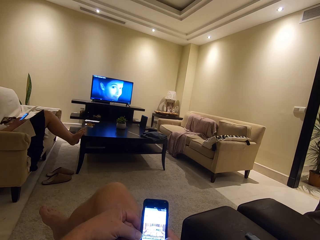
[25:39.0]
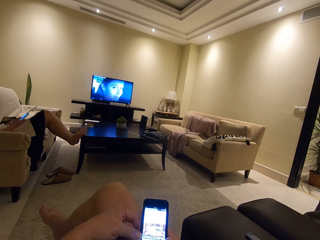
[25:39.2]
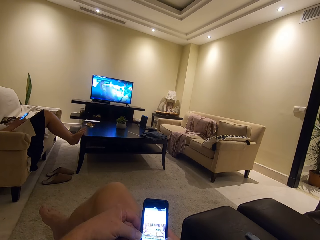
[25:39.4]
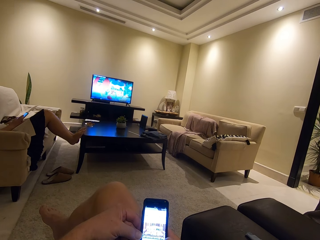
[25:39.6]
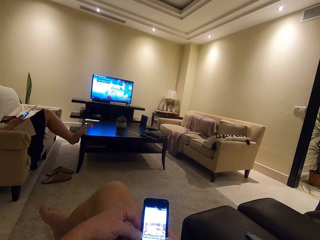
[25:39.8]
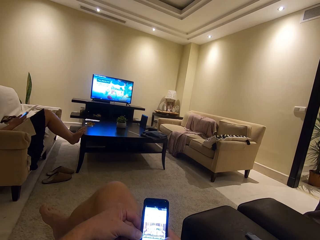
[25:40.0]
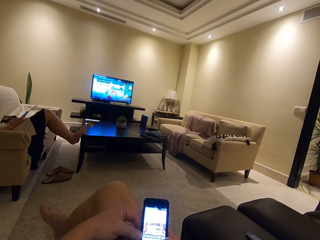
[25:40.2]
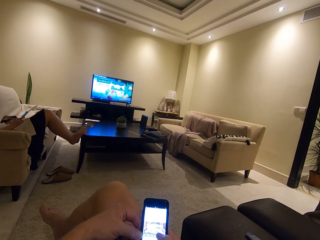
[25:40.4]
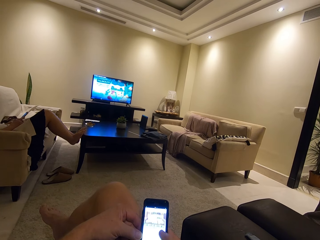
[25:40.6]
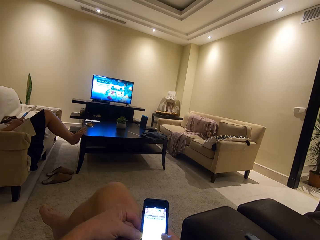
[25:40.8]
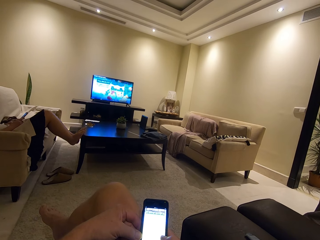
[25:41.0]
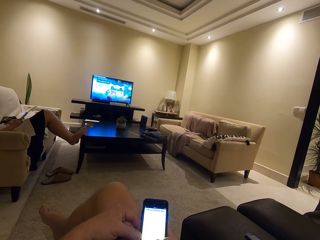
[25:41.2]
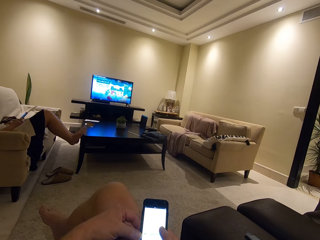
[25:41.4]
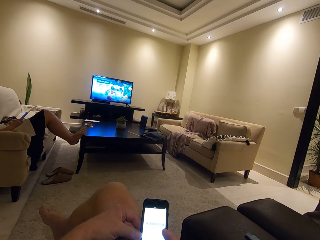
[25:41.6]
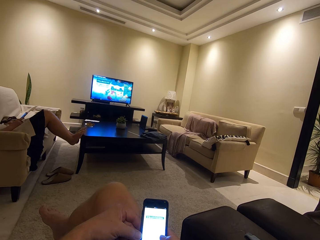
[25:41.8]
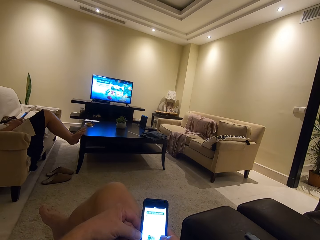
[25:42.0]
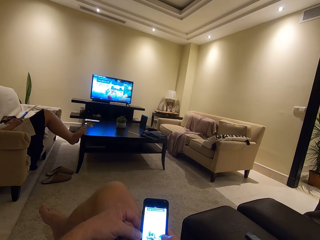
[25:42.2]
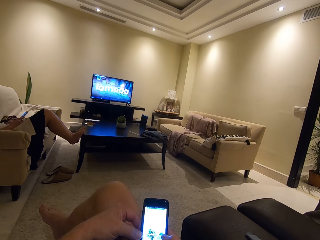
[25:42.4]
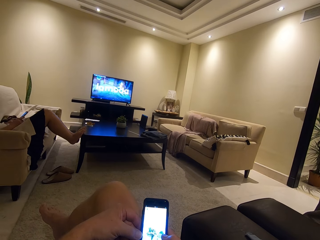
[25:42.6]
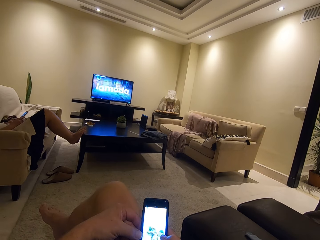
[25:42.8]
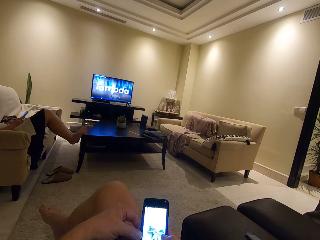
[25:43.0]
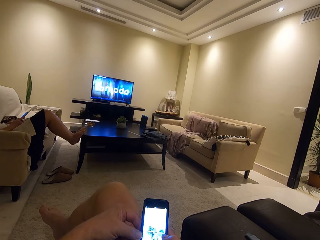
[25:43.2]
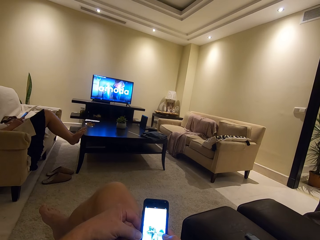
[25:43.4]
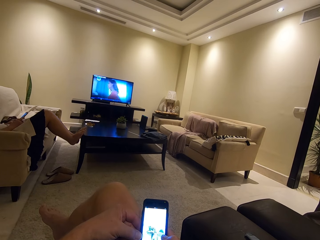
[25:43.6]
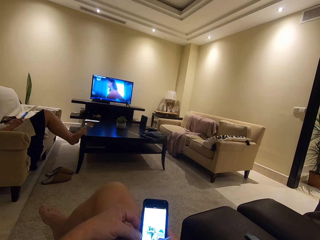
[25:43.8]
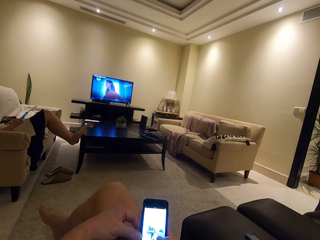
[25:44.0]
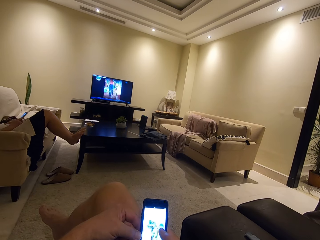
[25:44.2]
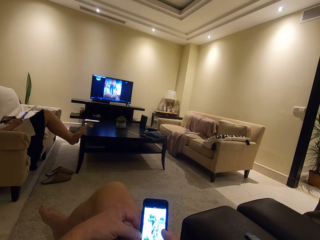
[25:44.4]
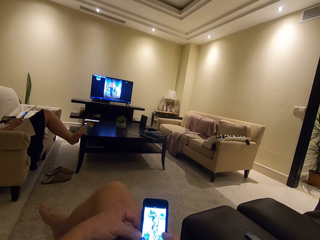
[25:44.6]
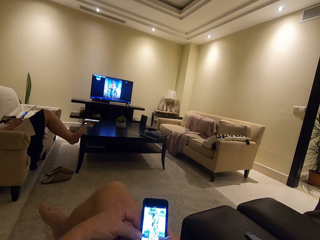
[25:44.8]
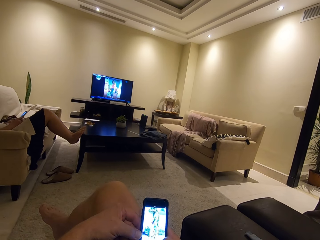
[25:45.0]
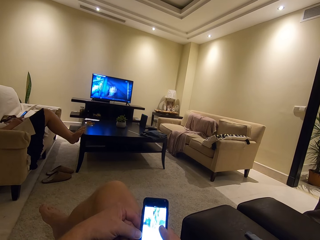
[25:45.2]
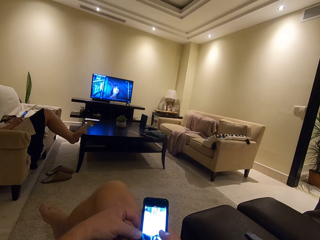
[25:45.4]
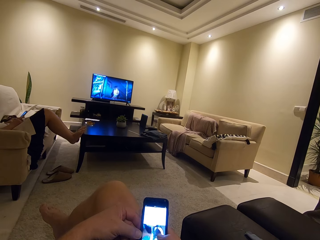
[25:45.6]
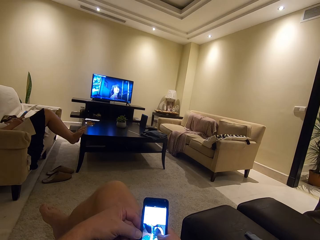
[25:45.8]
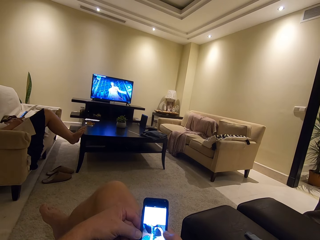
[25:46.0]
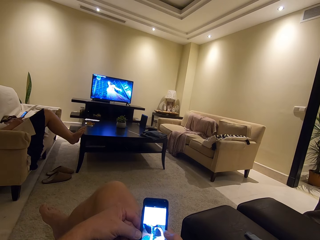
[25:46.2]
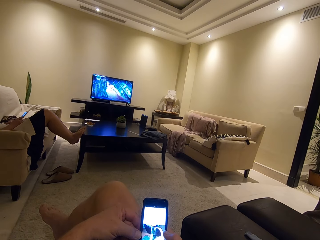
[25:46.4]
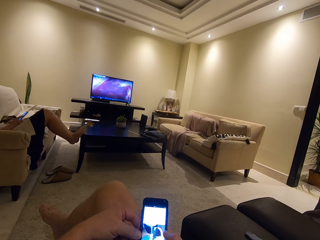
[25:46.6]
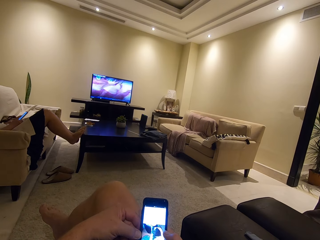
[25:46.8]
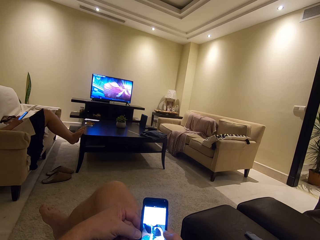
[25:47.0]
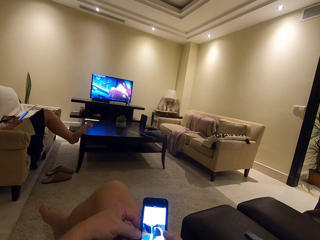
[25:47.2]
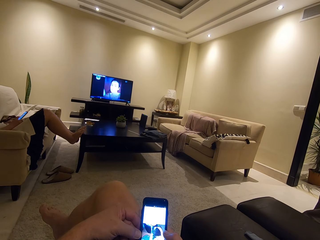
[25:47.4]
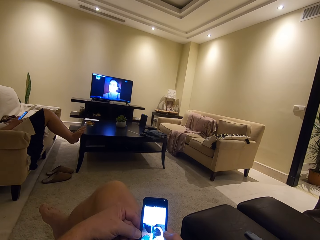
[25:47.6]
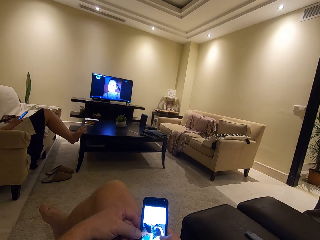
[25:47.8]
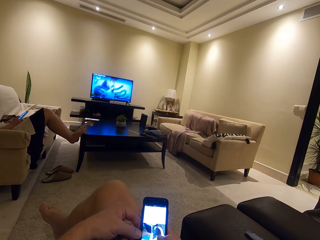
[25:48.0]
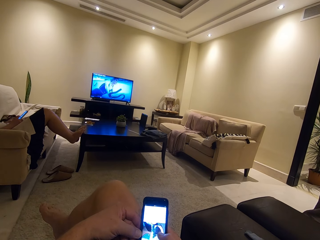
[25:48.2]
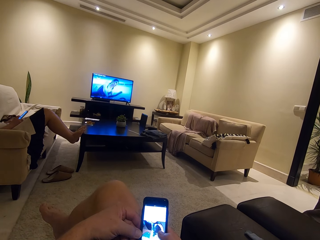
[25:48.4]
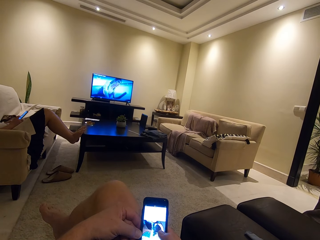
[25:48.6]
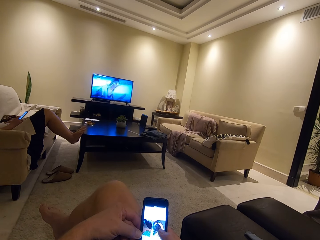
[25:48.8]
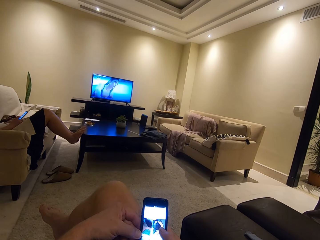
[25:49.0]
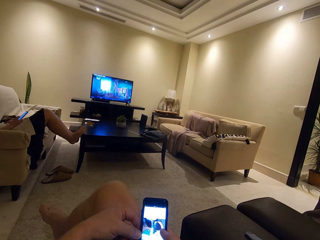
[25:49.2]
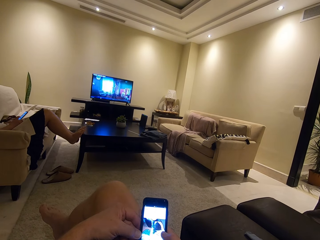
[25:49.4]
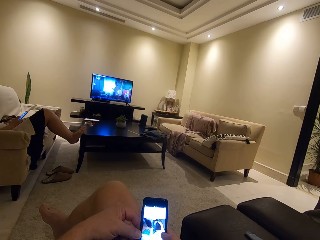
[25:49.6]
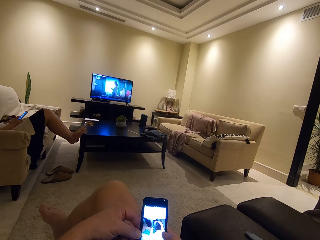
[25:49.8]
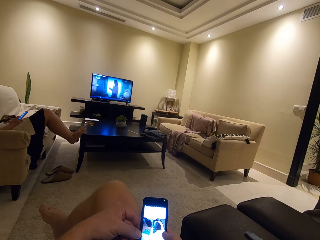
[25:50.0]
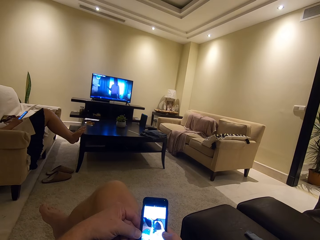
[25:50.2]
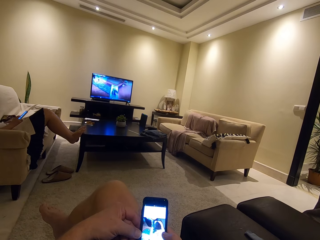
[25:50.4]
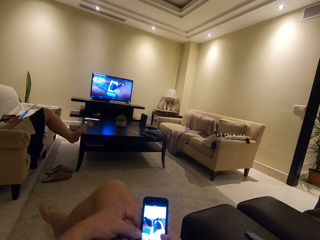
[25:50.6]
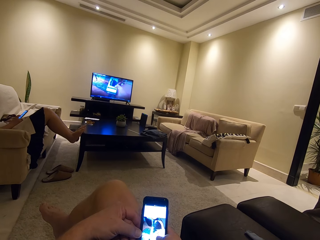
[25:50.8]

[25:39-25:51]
A woman uses his phone.

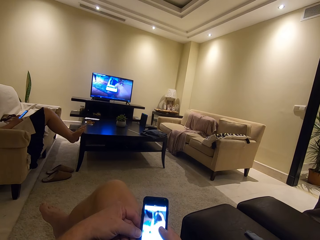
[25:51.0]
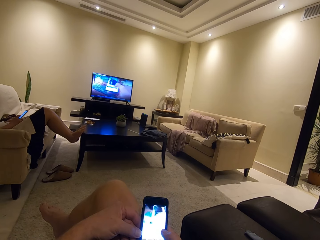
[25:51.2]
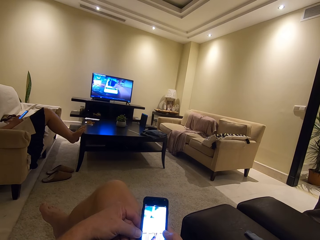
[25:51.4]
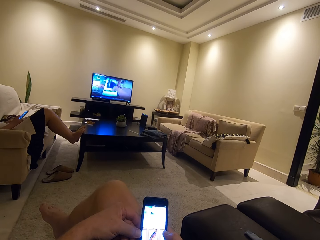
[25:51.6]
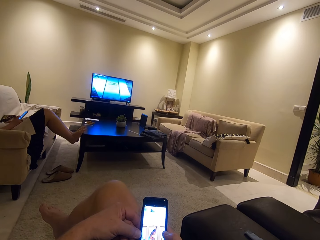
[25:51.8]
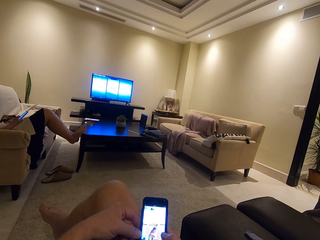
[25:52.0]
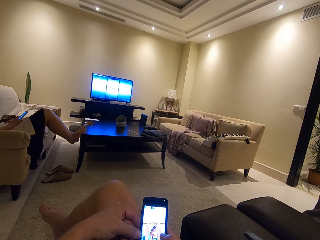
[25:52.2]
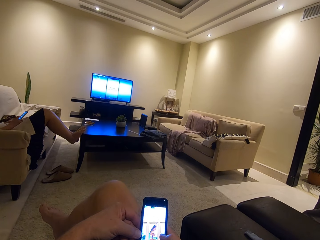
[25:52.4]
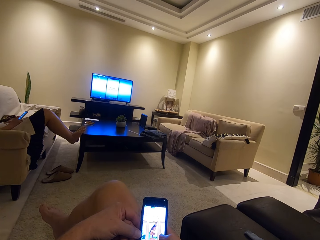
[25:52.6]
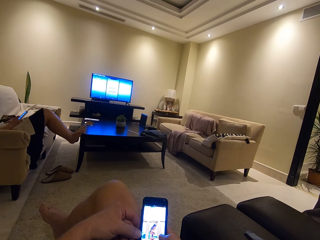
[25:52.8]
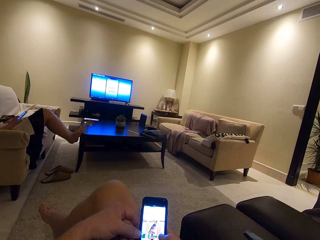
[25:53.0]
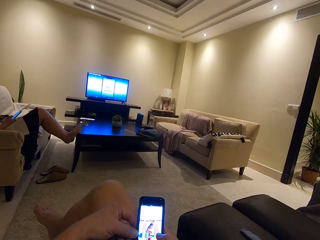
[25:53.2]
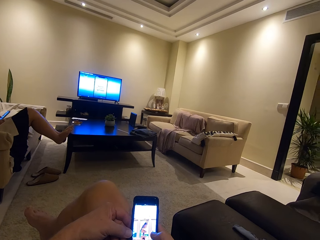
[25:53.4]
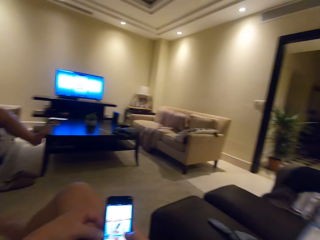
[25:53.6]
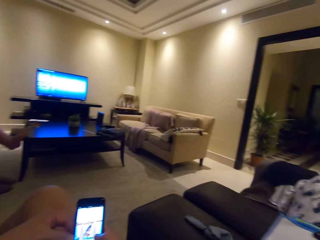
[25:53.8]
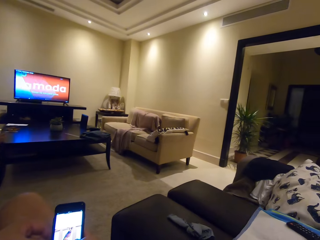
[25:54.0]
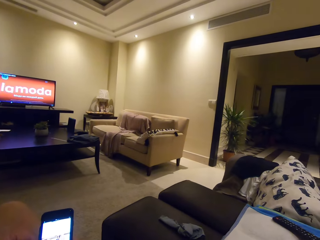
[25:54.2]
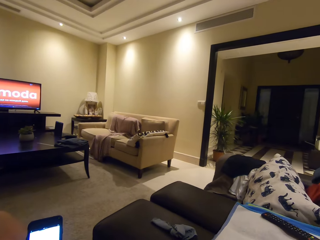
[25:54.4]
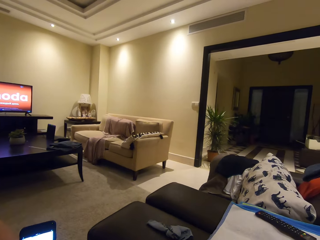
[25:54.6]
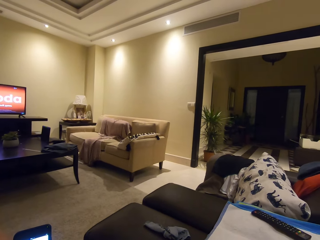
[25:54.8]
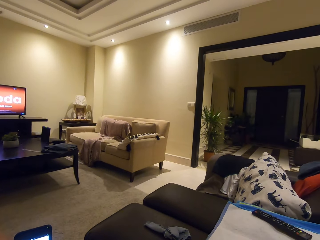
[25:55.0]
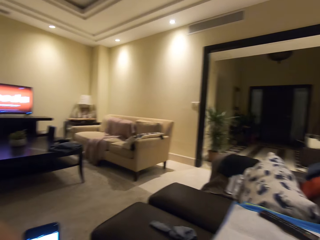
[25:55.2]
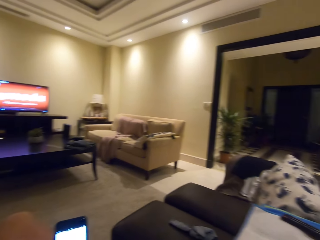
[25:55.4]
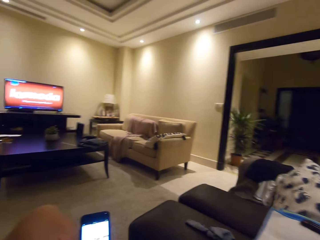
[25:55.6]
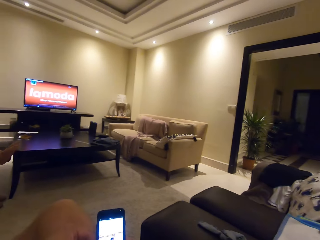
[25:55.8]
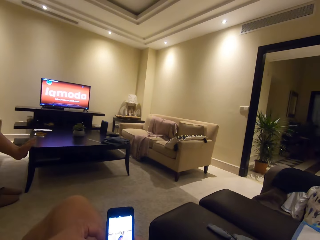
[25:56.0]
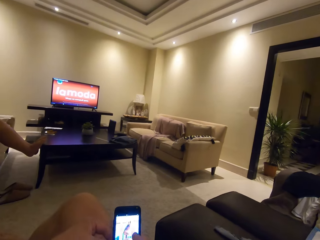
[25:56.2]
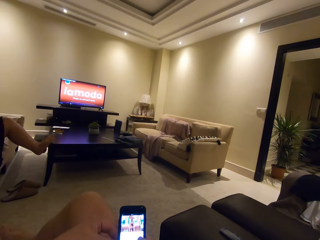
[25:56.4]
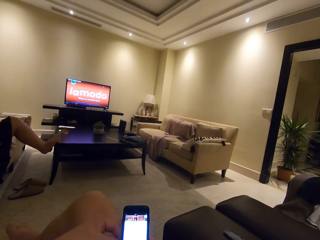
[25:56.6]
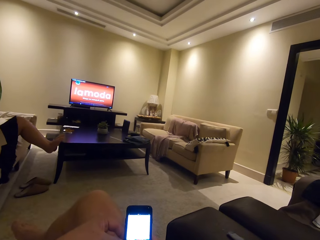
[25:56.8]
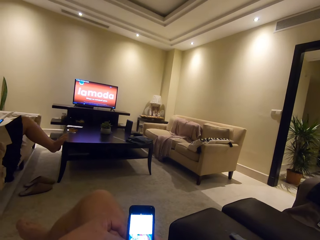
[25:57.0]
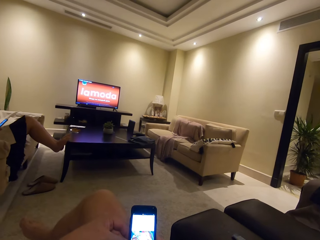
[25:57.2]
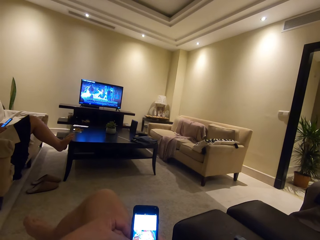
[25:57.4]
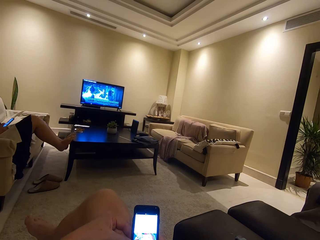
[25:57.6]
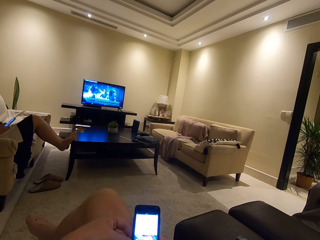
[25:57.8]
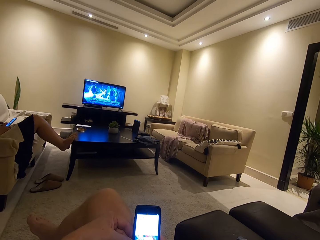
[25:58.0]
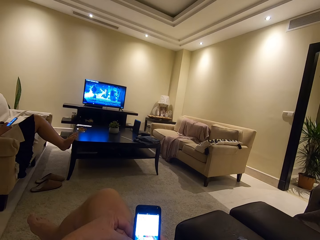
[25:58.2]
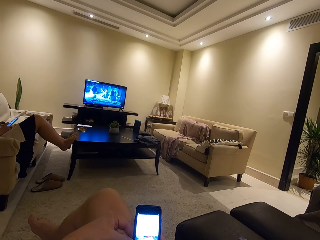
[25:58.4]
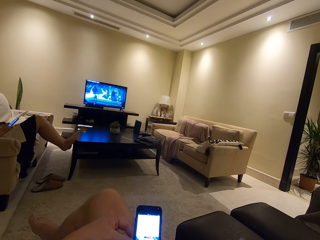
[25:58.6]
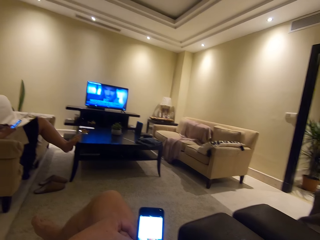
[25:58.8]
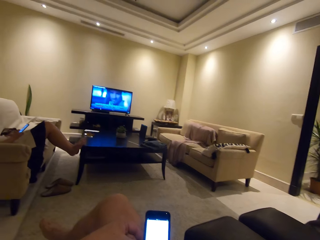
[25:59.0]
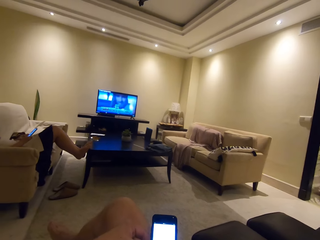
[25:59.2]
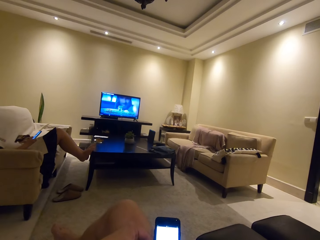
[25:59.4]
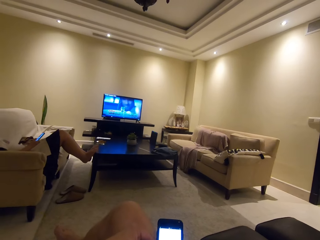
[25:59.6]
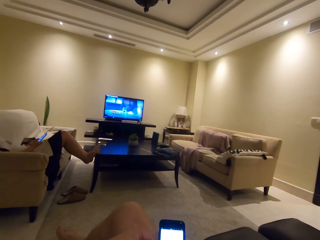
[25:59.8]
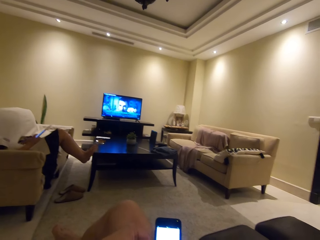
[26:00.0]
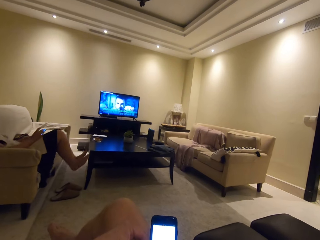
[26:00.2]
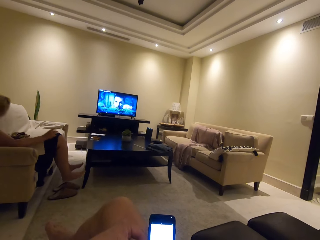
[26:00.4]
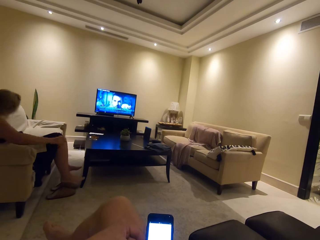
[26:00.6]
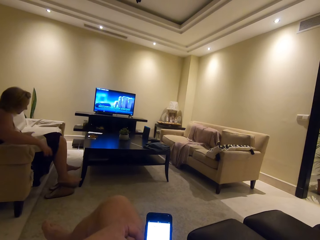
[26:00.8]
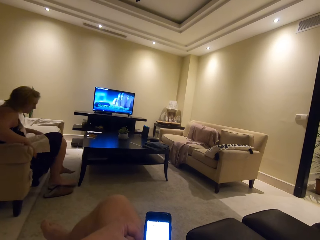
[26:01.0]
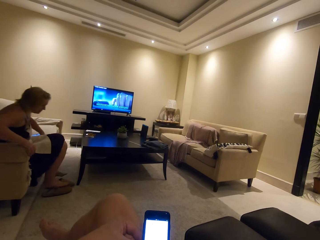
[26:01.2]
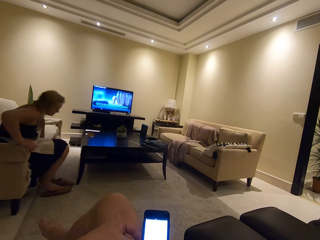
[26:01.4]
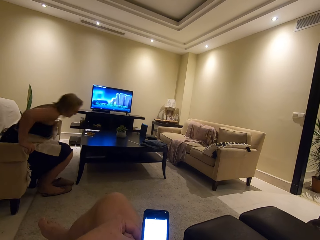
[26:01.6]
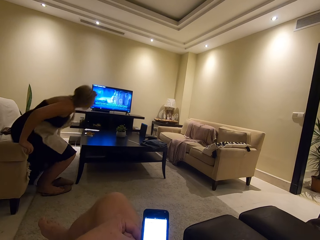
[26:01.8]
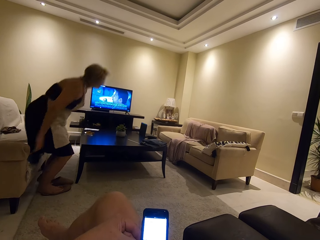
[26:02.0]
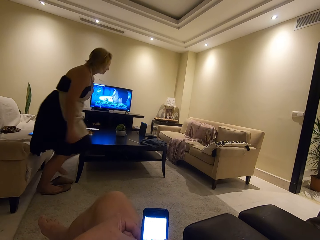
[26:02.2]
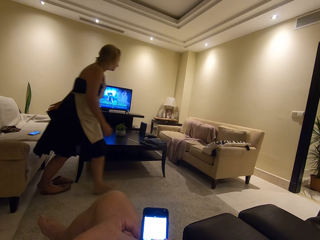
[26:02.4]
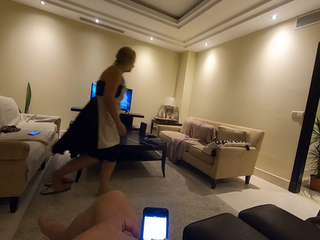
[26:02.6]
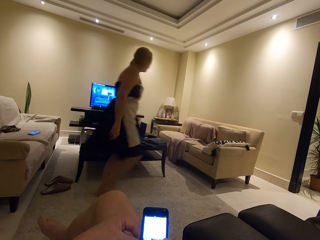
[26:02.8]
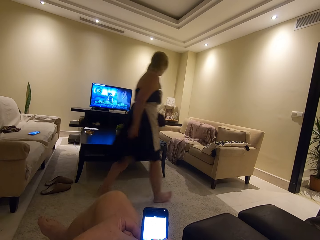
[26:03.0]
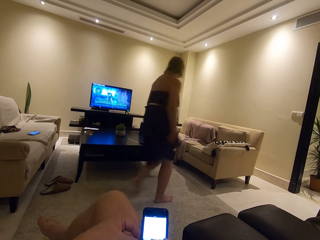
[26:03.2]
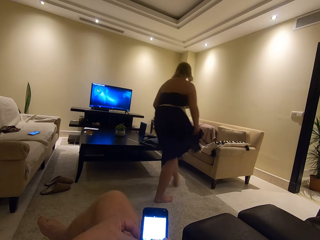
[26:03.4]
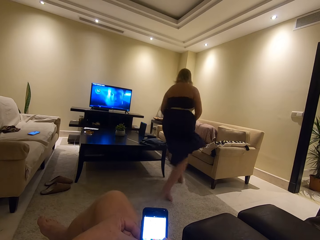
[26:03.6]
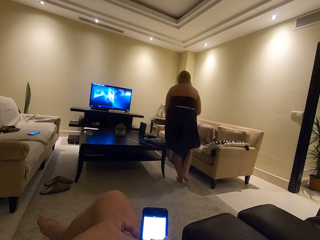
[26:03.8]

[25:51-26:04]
The camera wearer looks around the house. A woman puts the phone on the seat. The woman wakes up and walks around the house.
